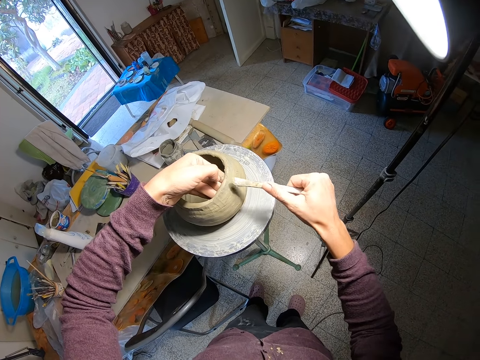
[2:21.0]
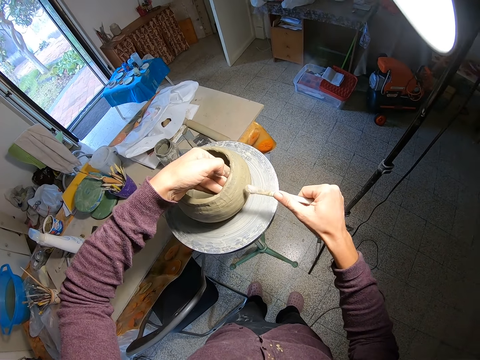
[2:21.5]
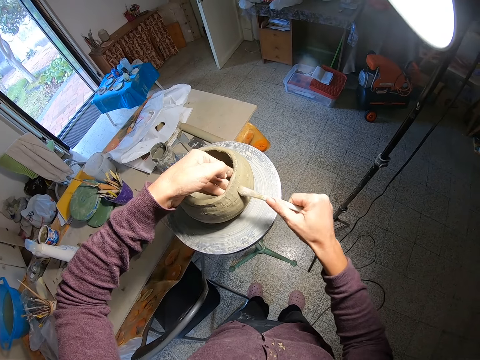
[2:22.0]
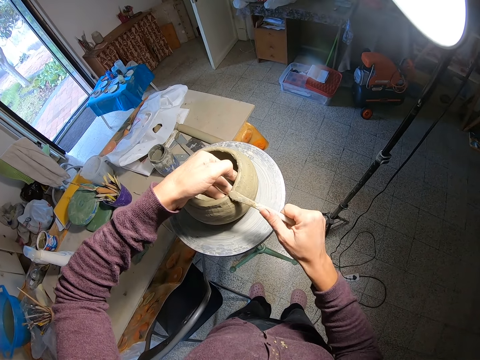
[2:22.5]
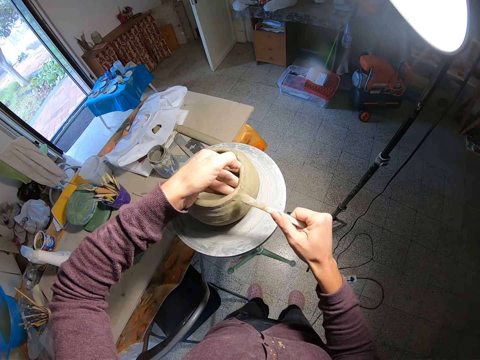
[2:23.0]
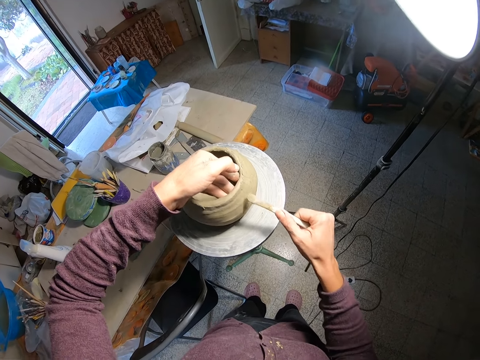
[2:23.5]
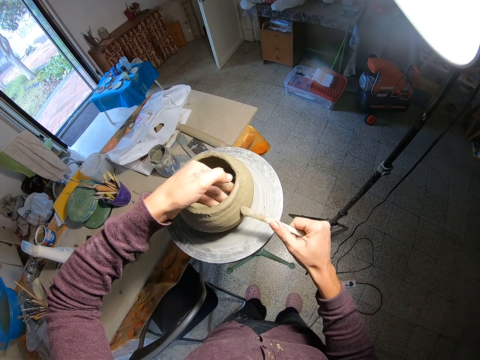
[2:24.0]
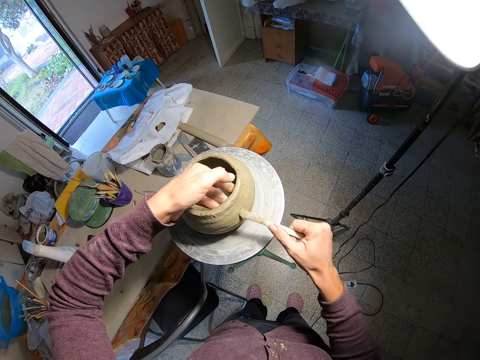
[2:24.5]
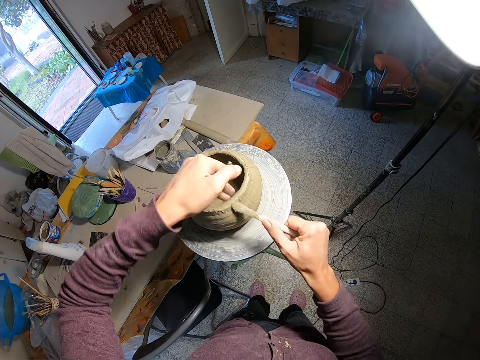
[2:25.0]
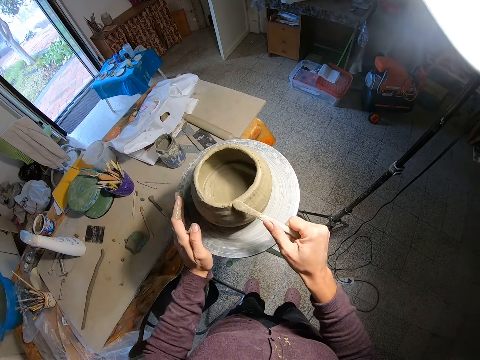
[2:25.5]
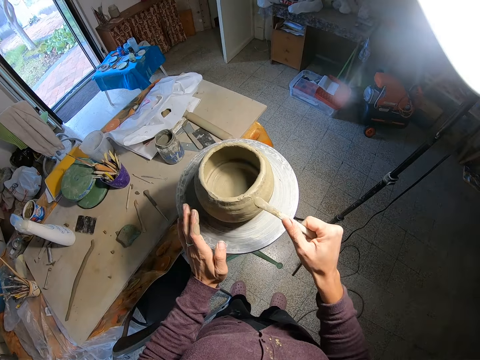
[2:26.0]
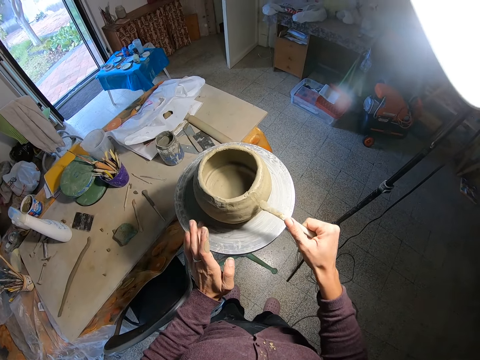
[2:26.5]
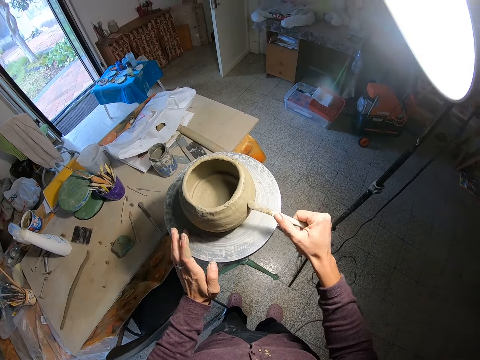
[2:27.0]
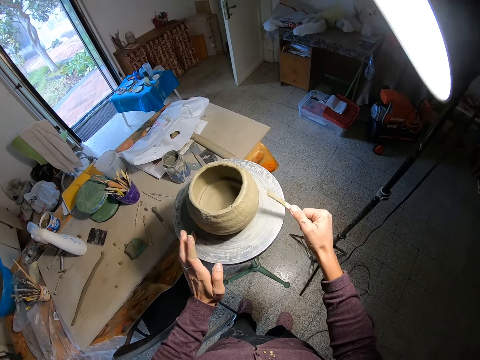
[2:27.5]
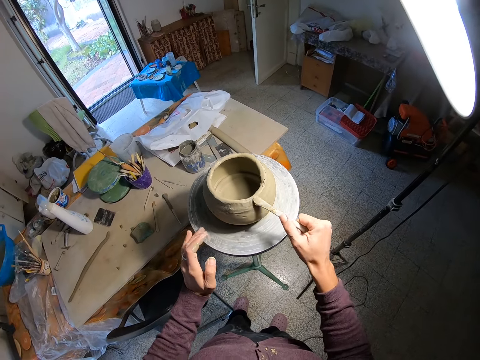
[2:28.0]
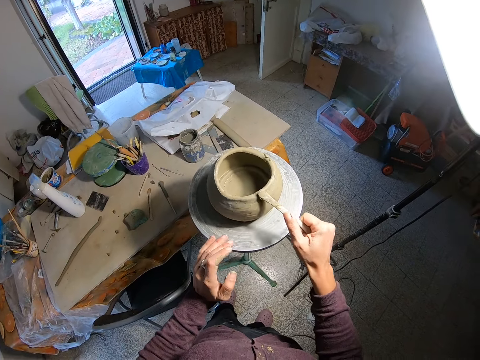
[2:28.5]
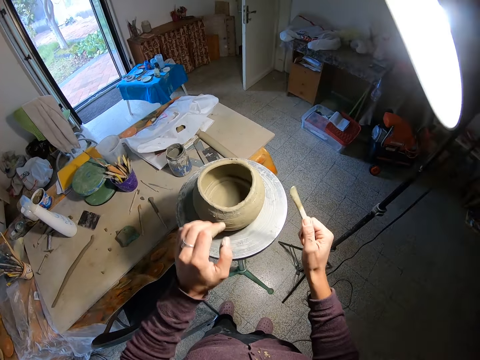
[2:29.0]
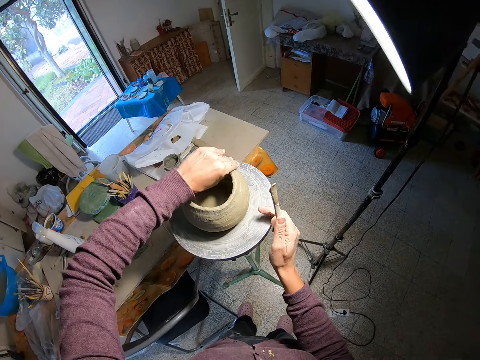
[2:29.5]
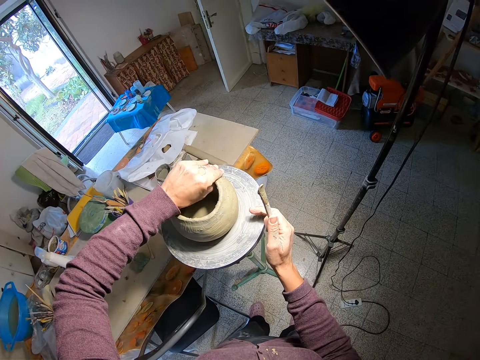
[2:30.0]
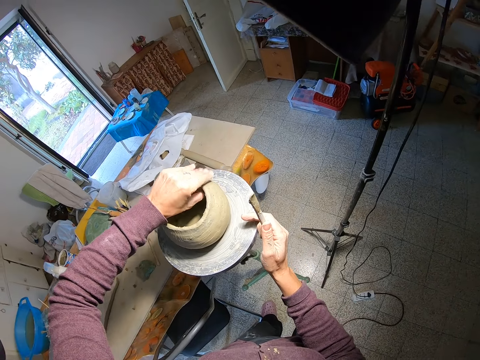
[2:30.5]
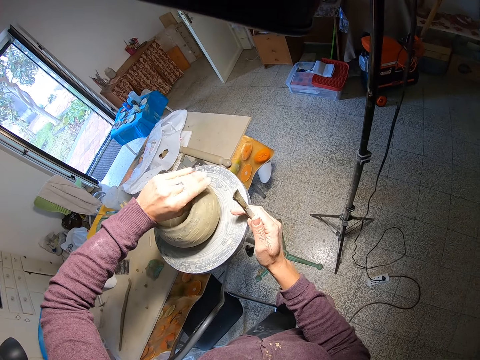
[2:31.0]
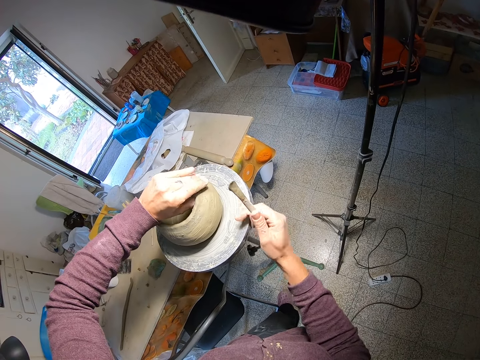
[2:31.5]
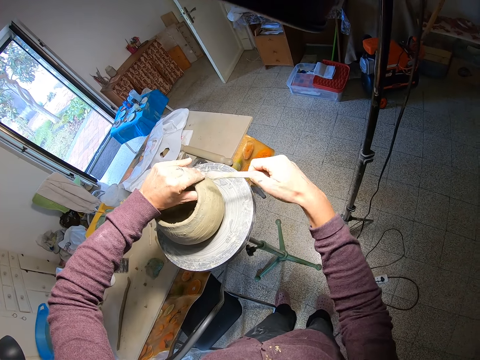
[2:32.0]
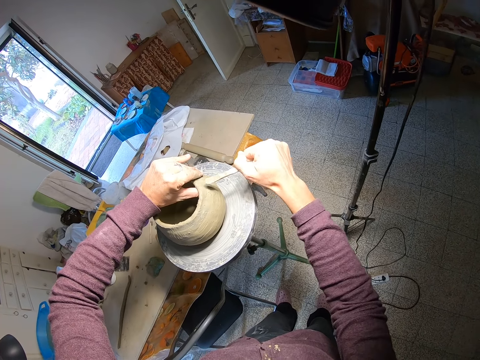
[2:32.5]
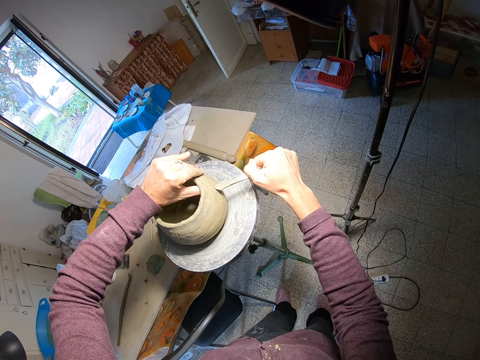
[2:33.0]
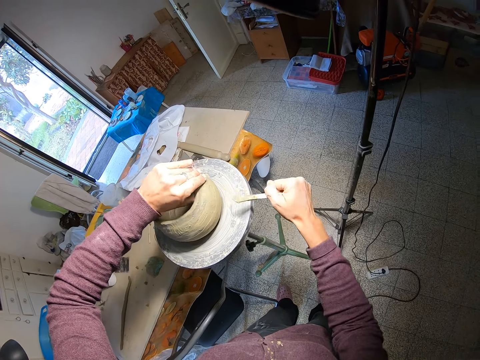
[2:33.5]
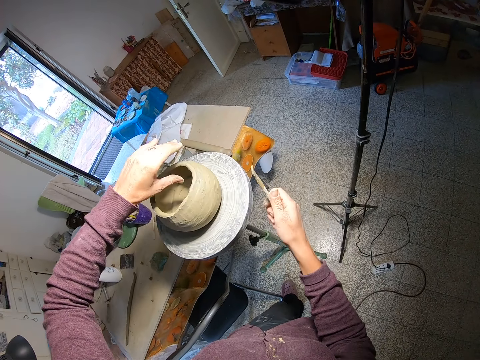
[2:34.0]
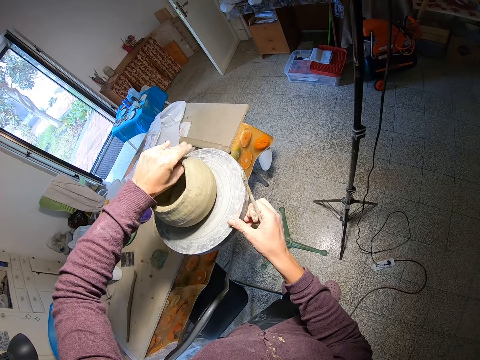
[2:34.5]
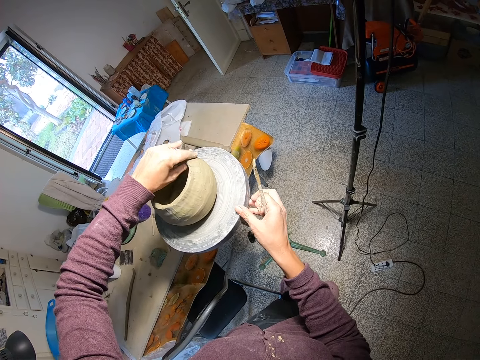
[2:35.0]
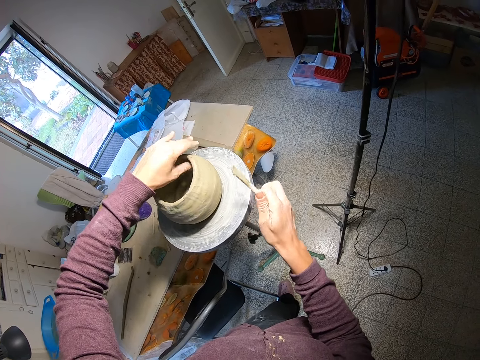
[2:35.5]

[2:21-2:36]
The camera wearer presses the ceramic sculpture or pot with his left hand. He smoothens the body of the ceramic sculpture with the brush in his right hand. He presses the ceramic sculpture with his left hand. He rotates the pot while molding.

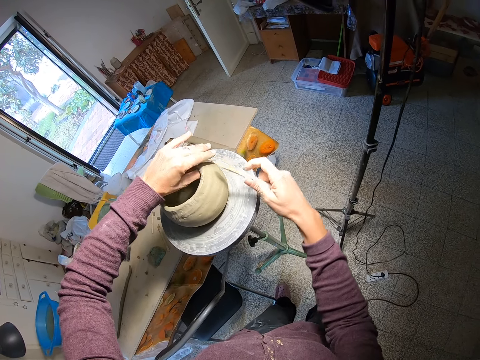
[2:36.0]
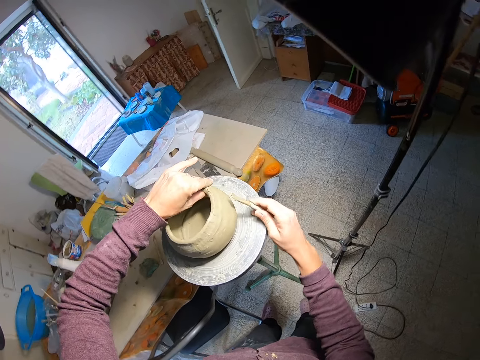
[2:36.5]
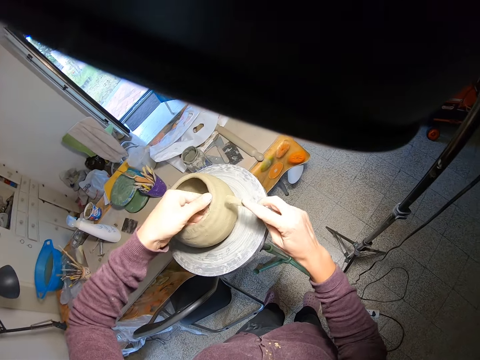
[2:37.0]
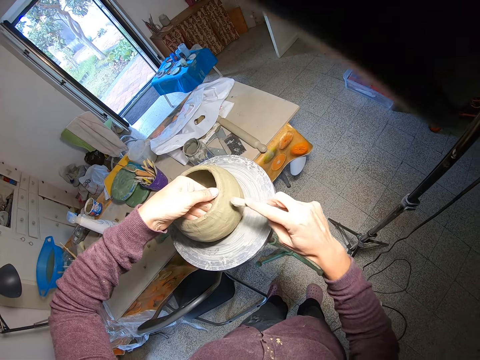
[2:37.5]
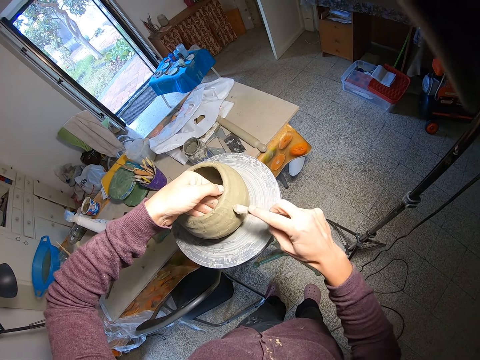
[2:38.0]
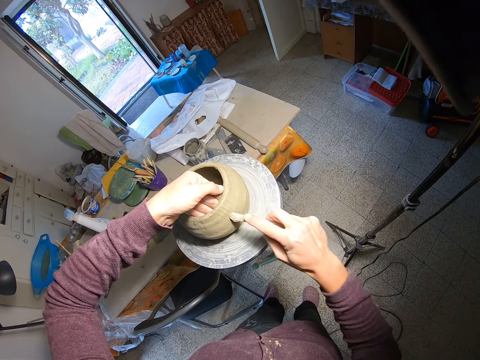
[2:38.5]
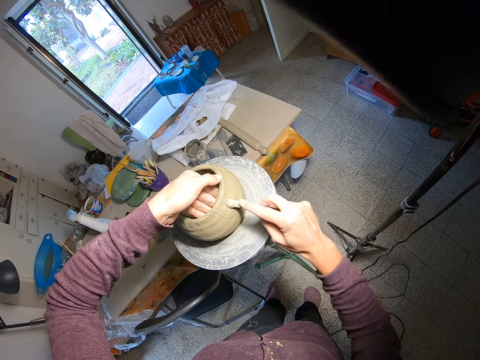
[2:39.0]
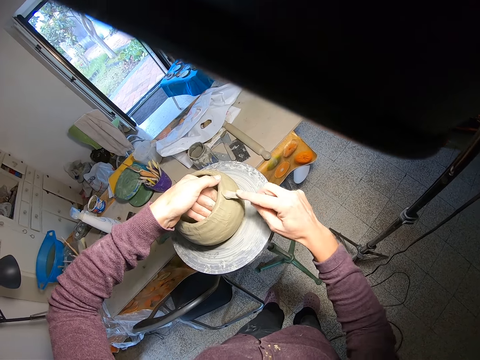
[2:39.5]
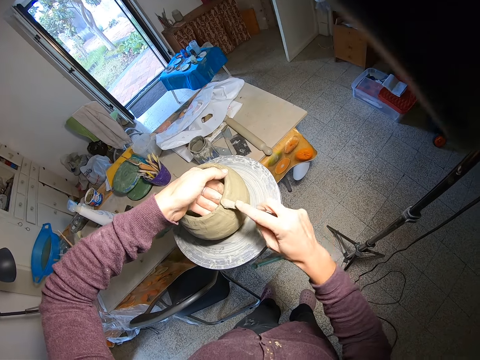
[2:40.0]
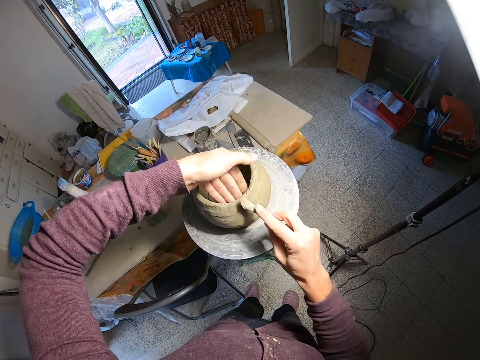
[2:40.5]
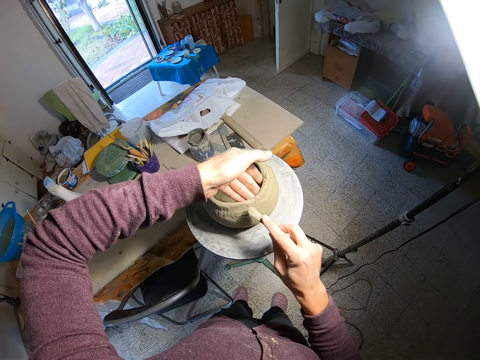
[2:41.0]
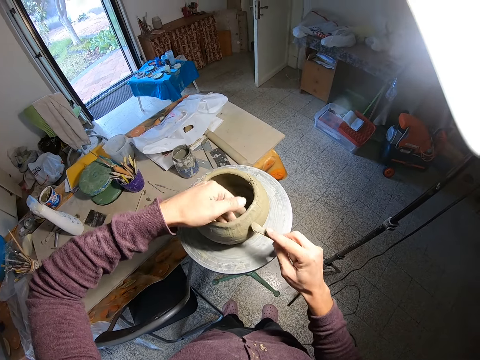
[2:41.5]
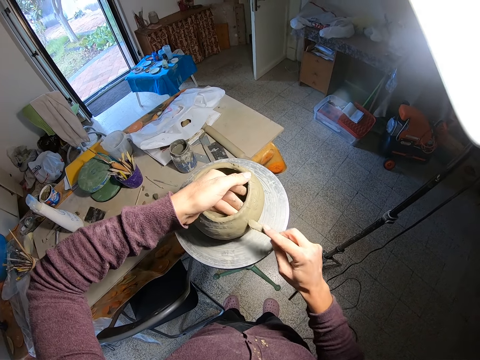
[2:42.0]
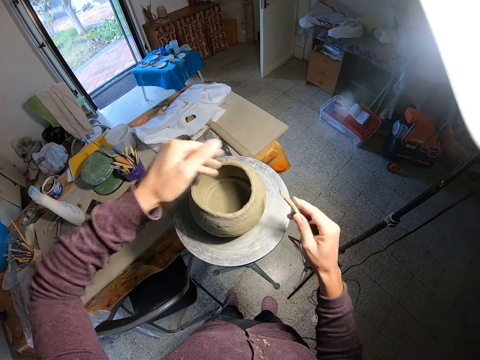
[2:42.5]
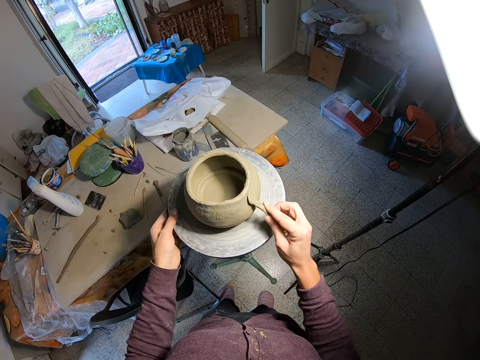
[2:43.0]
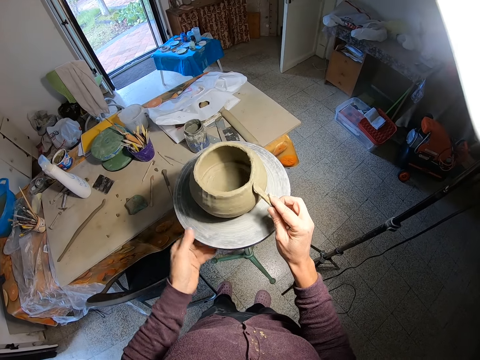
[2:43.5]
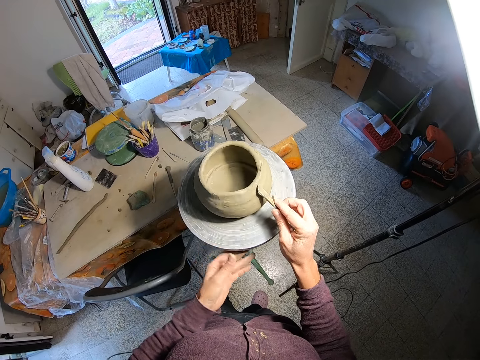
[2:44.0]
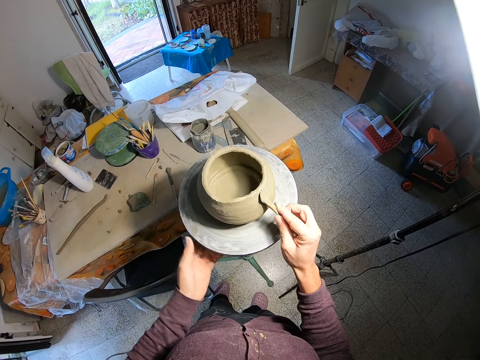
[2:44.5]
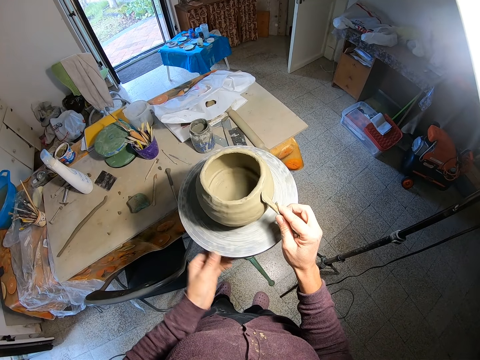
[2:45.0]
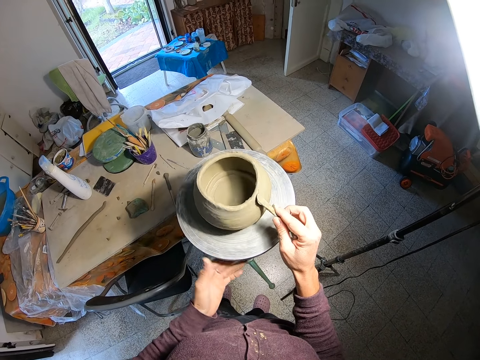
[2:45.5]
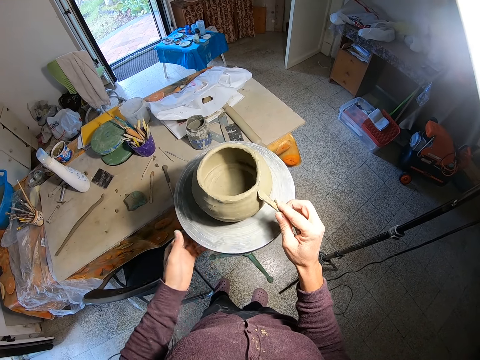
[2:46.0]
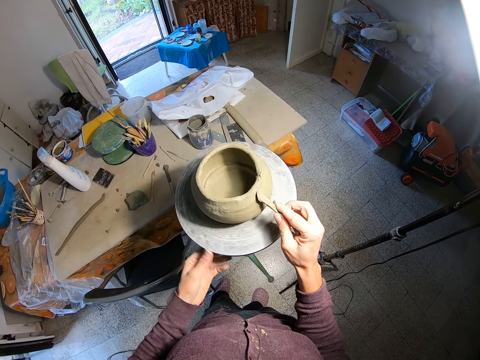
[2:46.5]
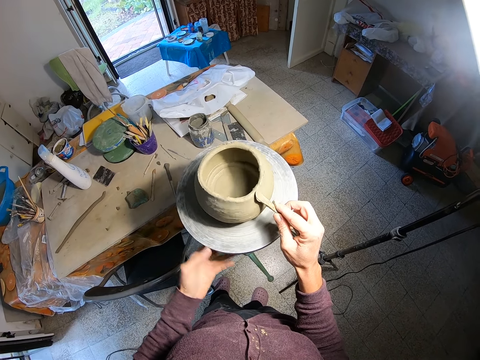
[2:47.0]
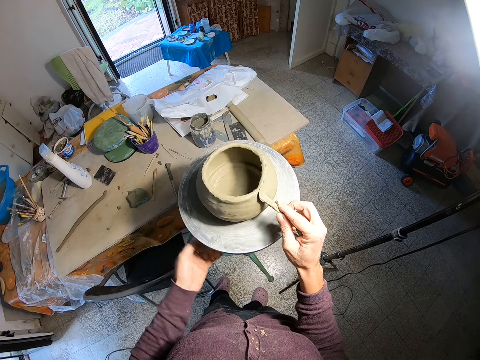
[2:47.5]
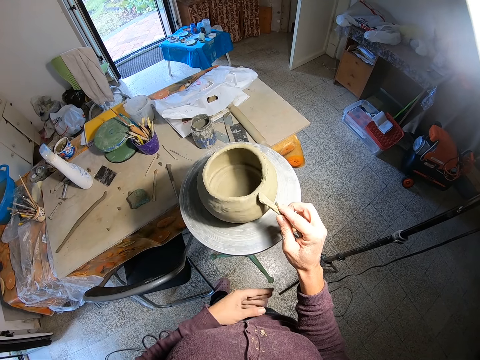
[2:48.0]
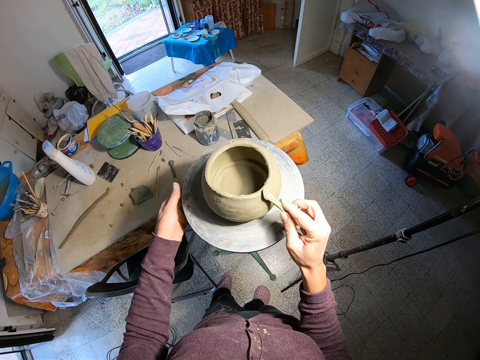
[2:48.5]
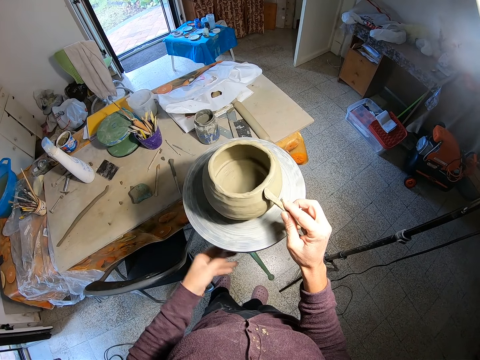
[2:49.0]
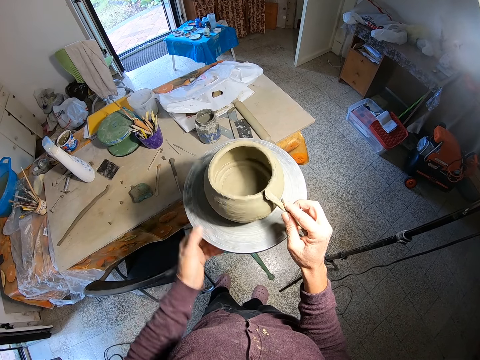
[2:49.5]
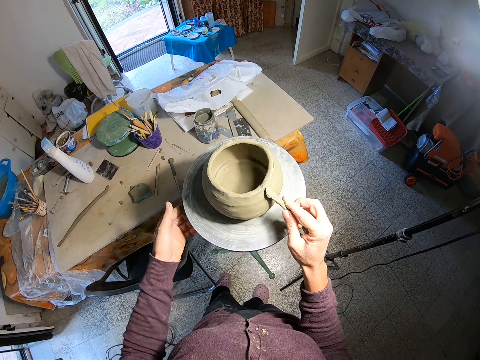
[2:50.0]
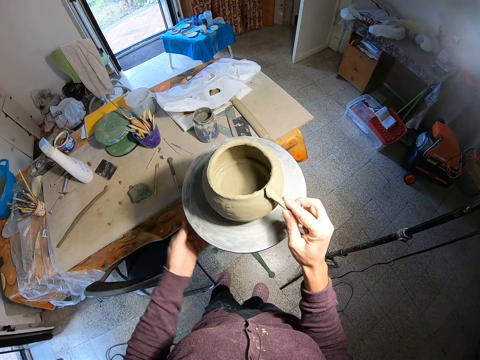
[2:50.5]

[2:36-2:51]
The camera wearer smoothens the body of the ceramic sculpture with the brush in his right hand. He spins the circular base on the tripod stand with his left hand.
